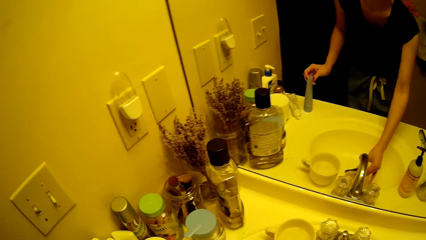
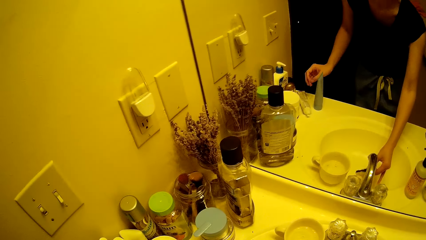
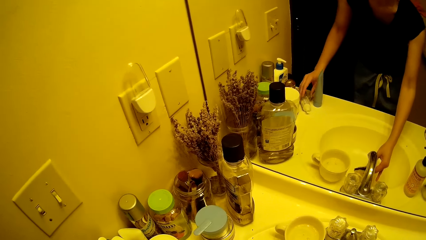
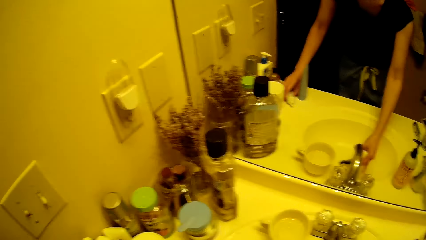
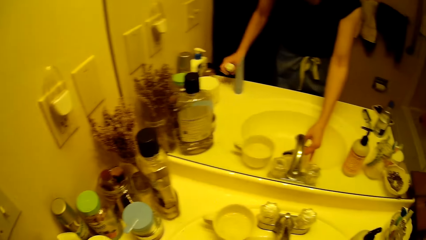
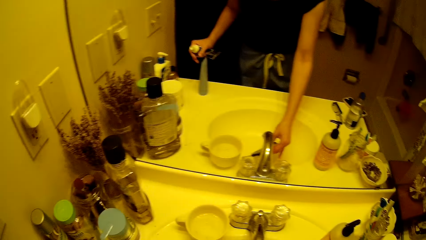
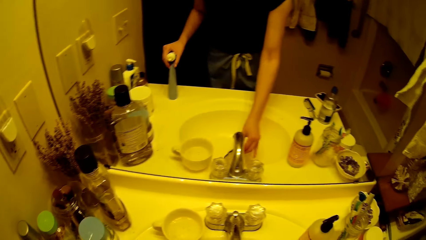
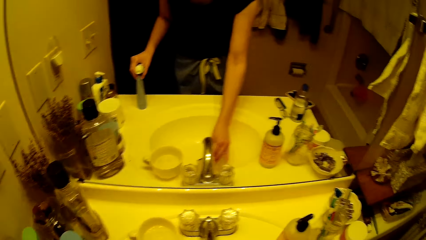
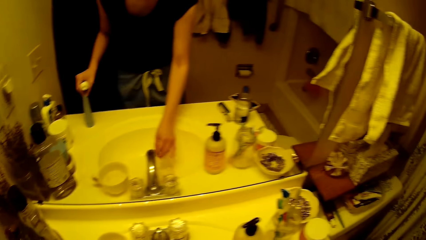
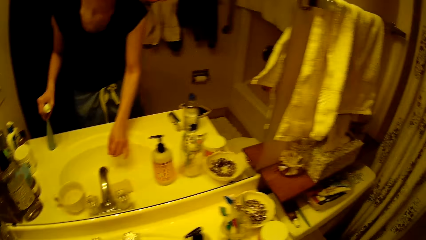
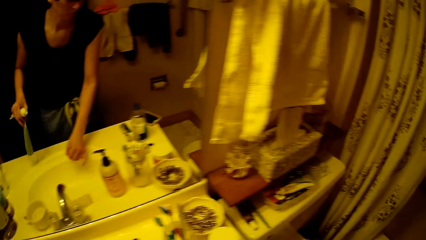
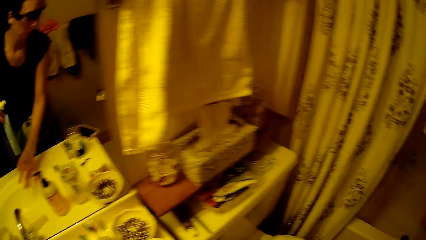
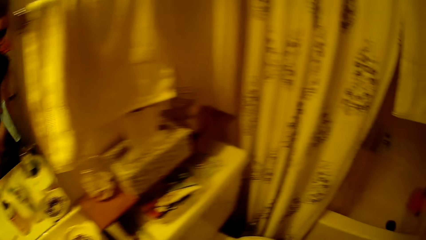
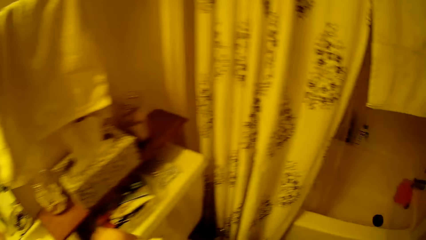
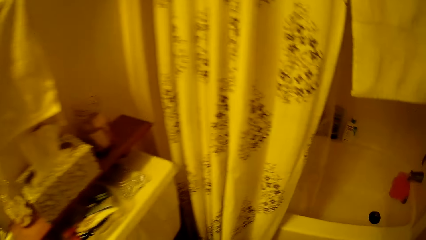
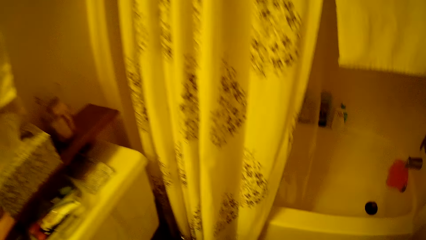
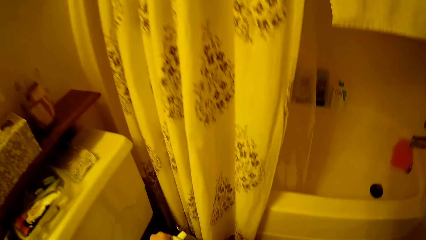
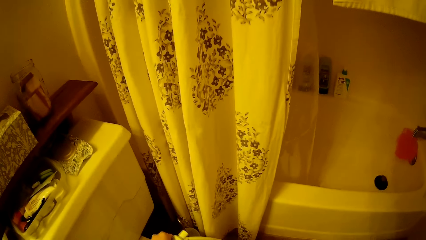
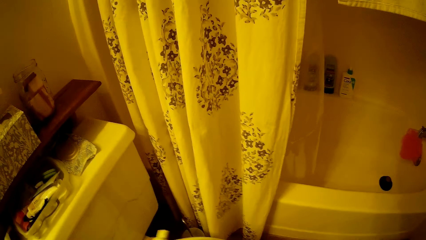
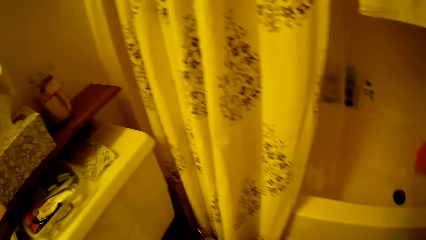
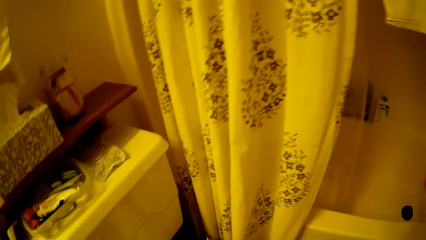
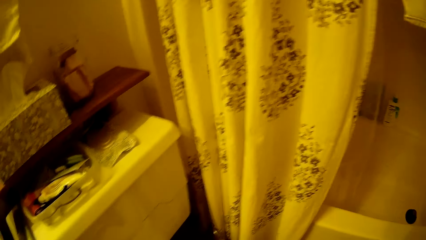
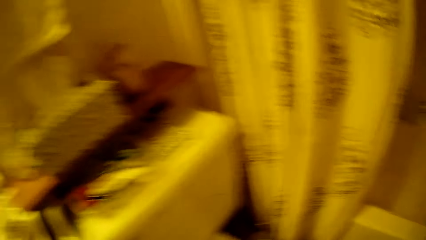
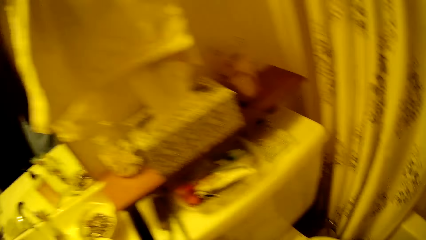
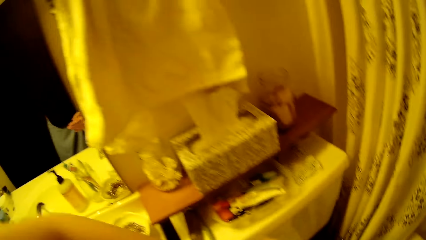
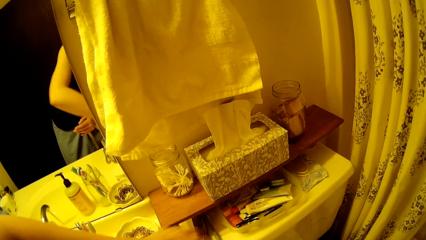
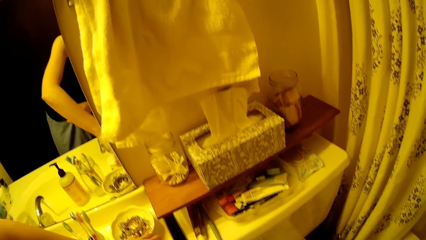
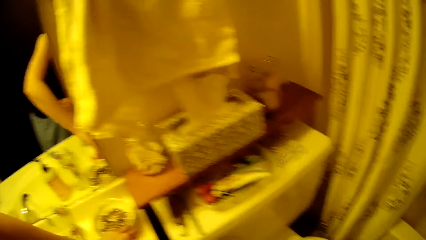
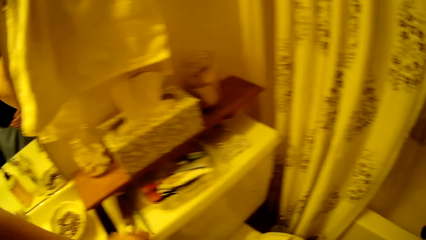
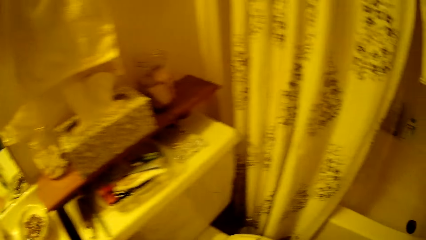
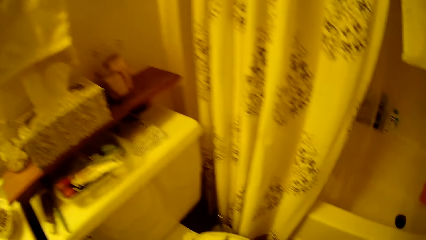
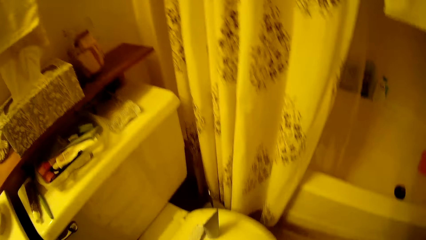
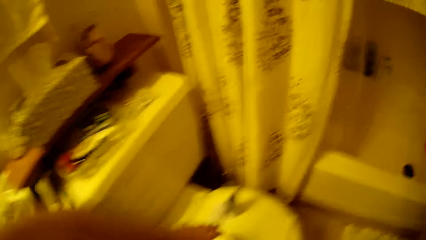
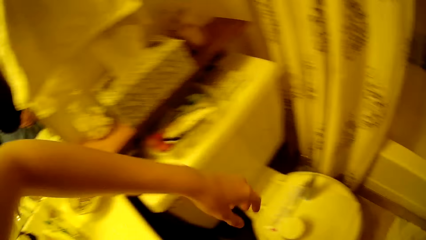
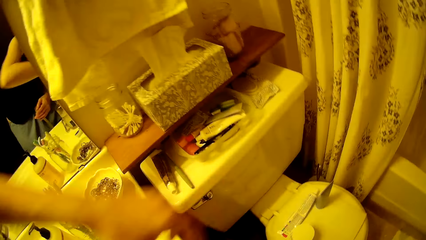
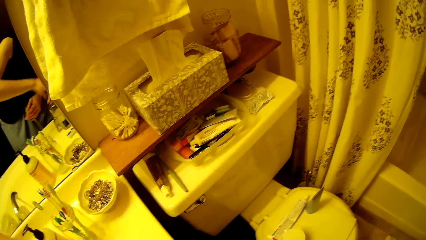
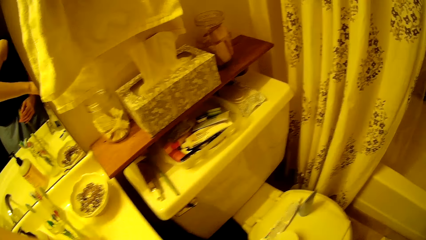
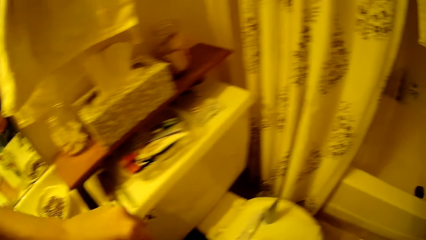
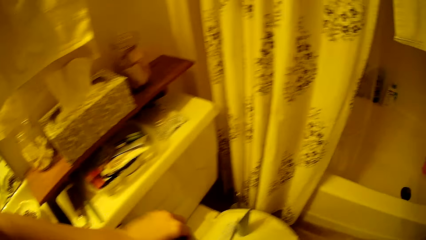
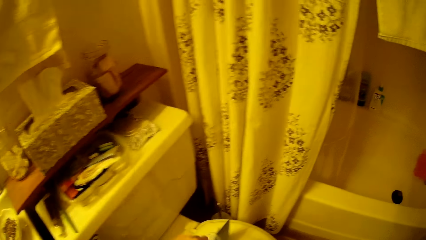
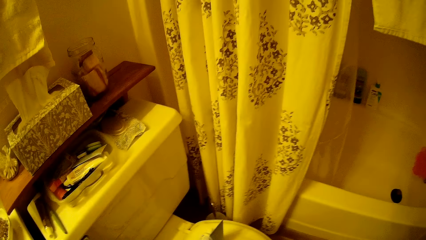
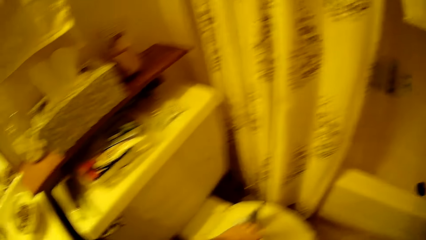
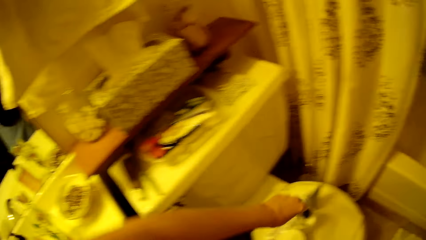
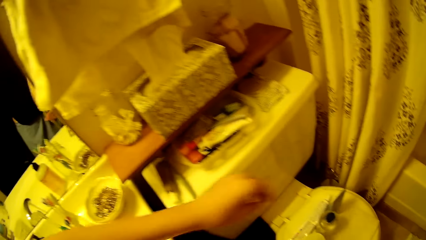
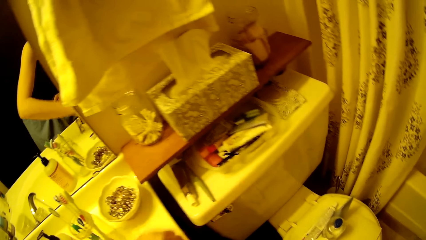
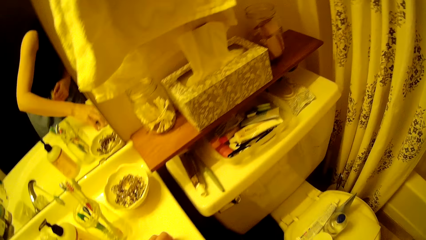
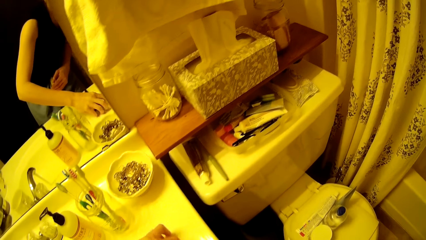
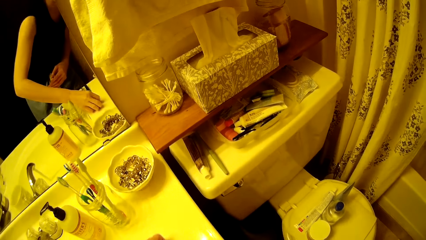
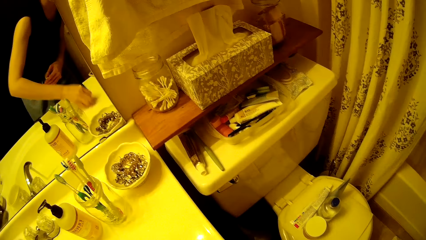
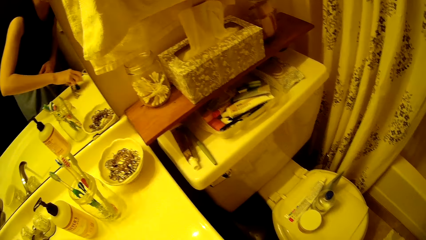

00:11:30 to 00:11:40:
The camera wearer washes a sponge under the tap in the sink. She puts the sponge in the sink. She picks up some tubes on the sink with her right hand. She drops the tubes on the toilet seat. She picks up a container from the sink. She drops the container on the toilet seat. She drops the oil container on the toilet seat. She picks up some objects from the sink.

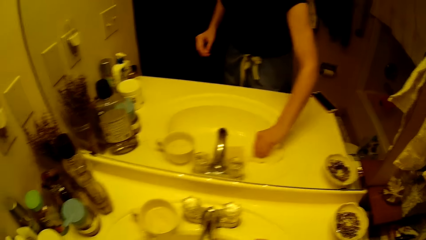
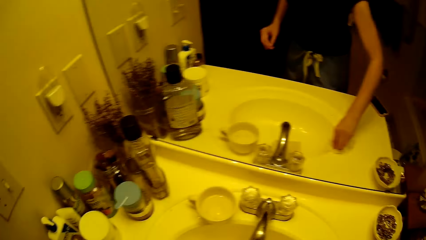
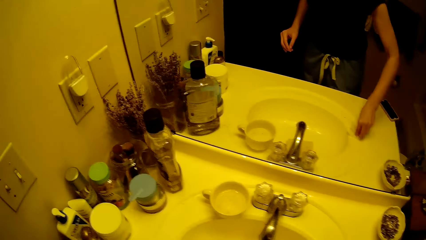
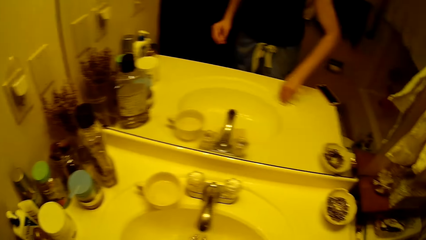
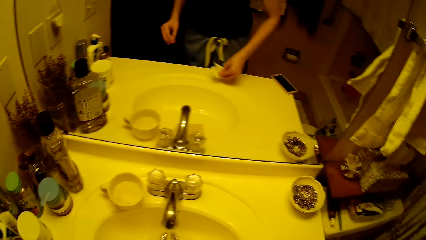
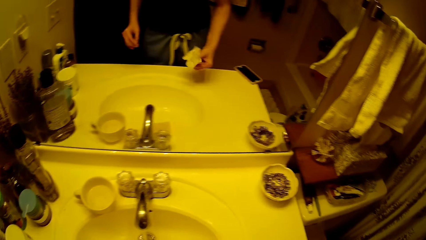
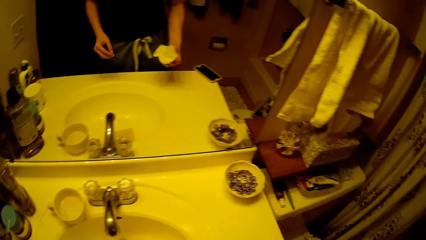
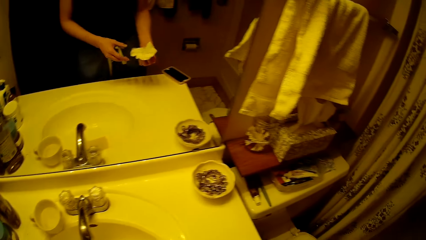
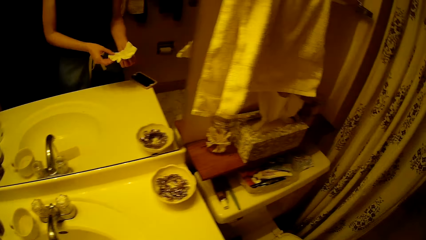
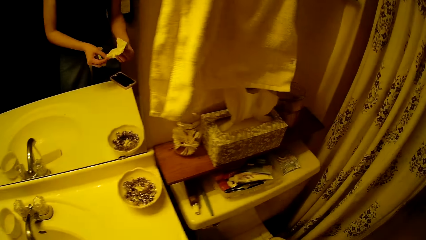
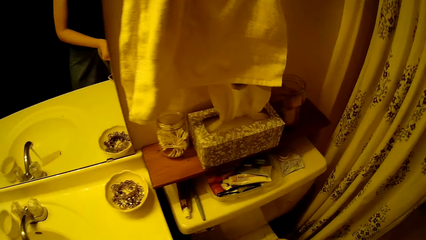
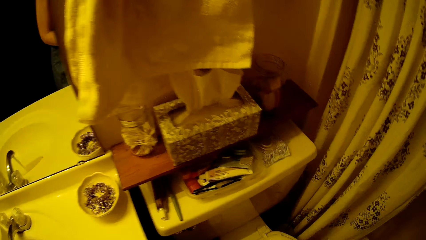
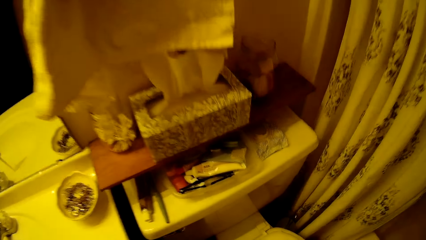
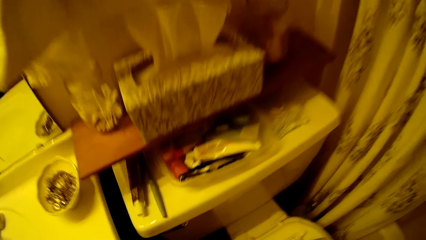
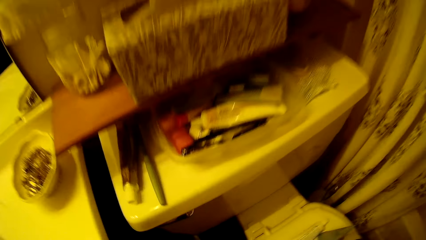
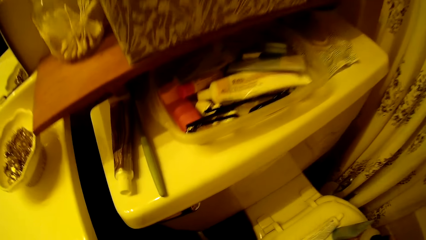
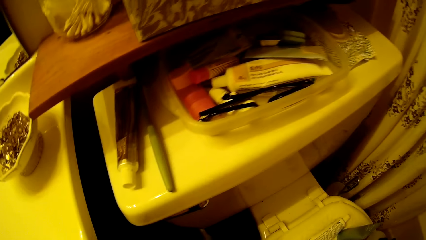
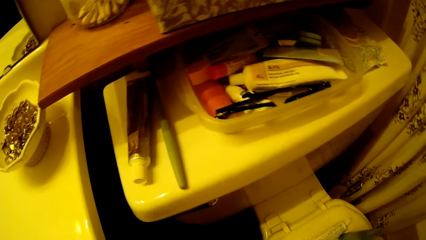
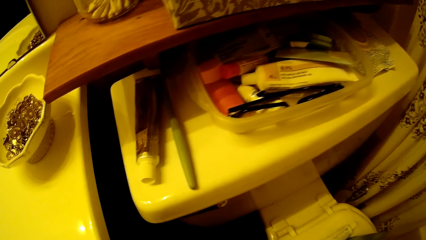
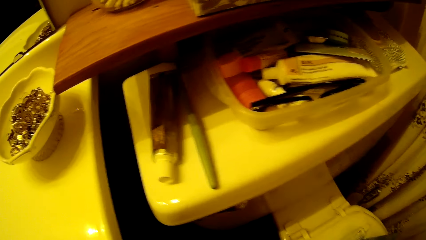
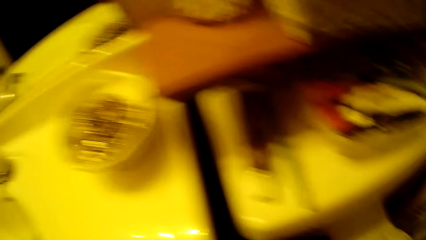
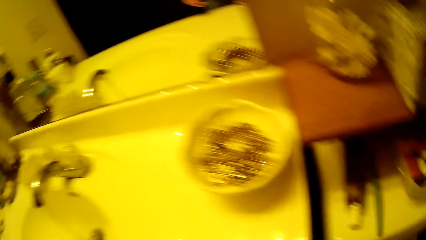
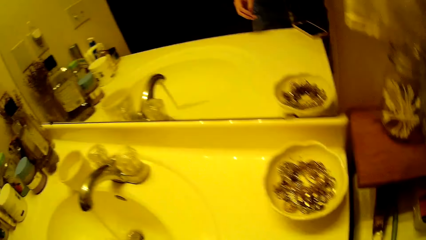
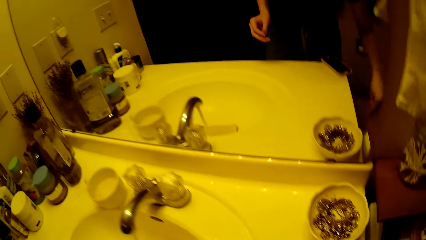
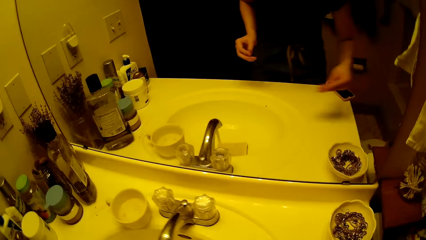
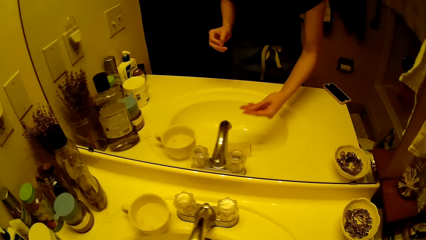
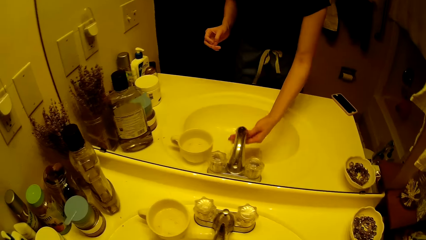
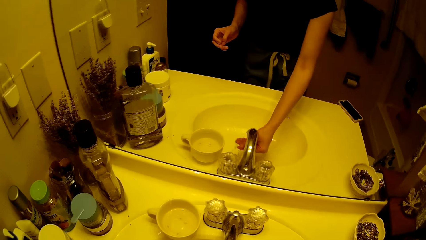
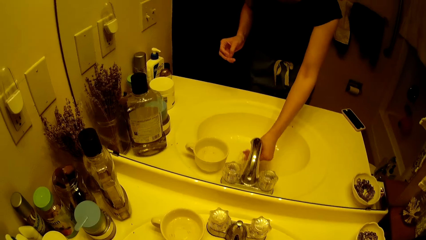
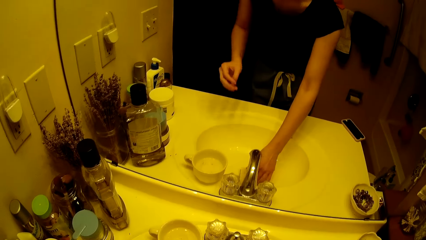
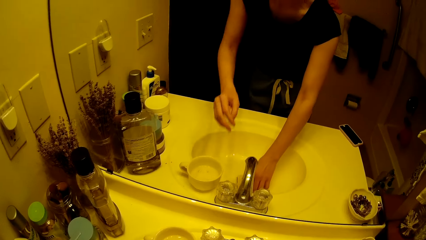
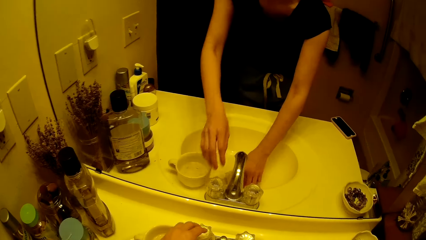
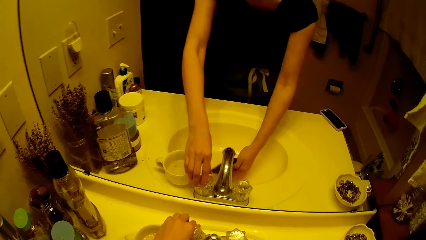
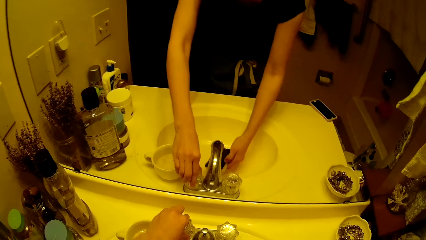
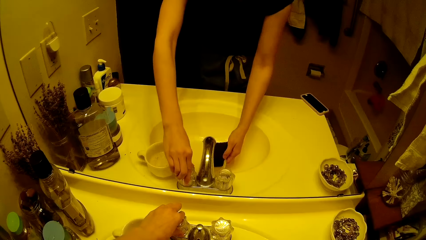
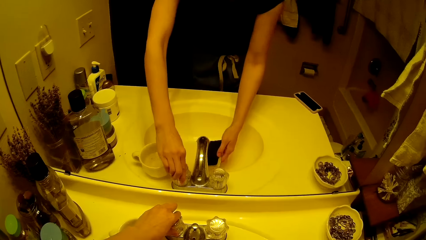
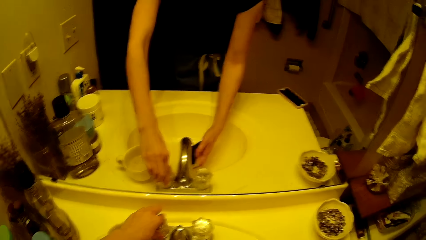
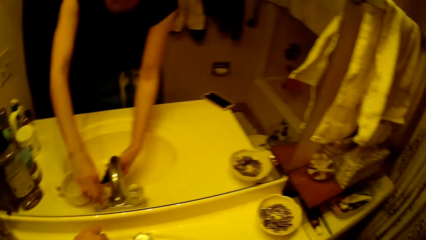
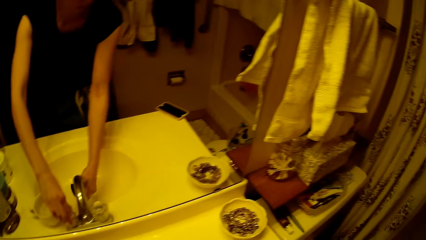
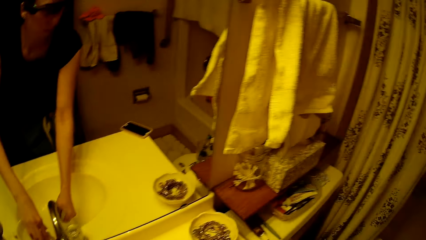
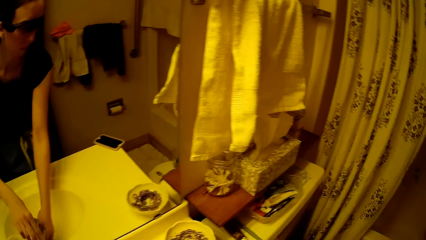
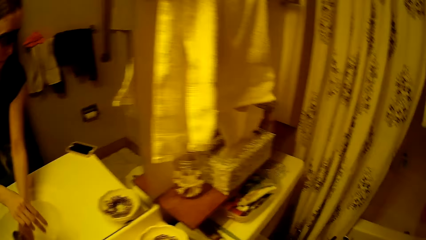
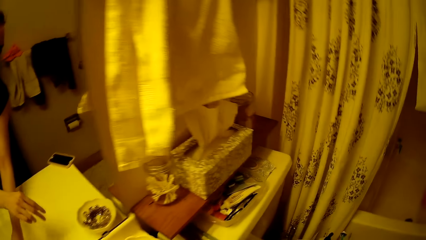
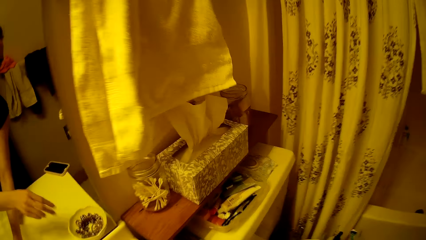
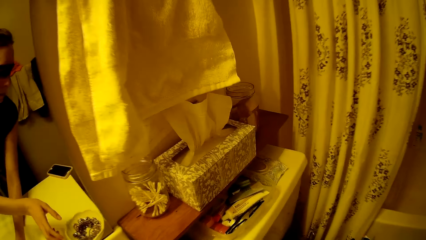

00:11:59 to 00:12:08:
The camera wearer folds the tissue. She drops the tissue on the toilet seat. She washes her left hand under the tap in the sink. She picks up the sponge in the sink. She closes the tap on the sink with her right hand. She stands on the floor.
